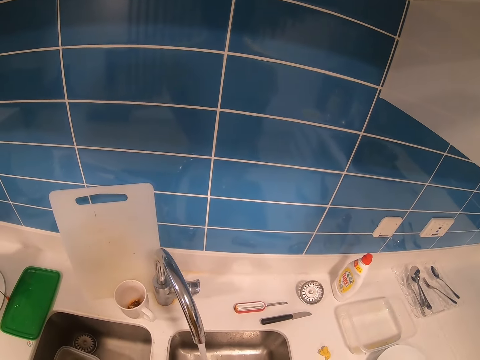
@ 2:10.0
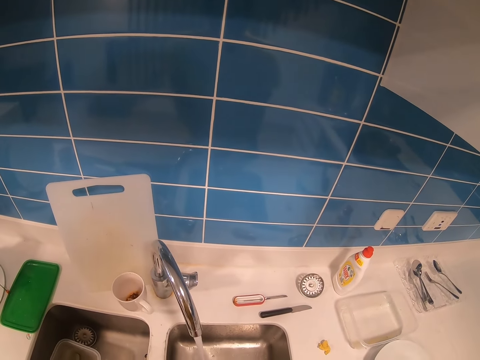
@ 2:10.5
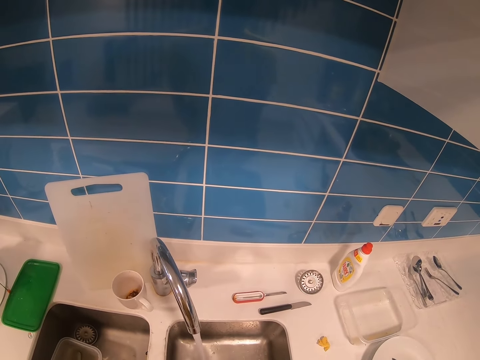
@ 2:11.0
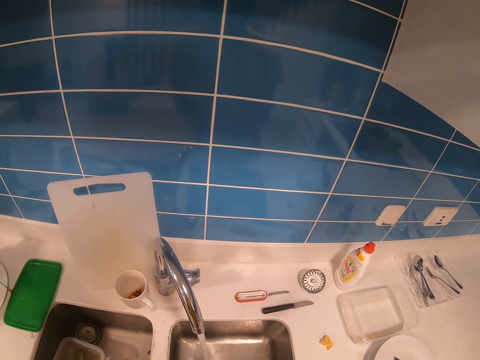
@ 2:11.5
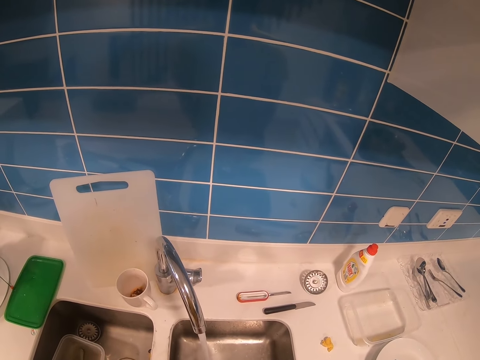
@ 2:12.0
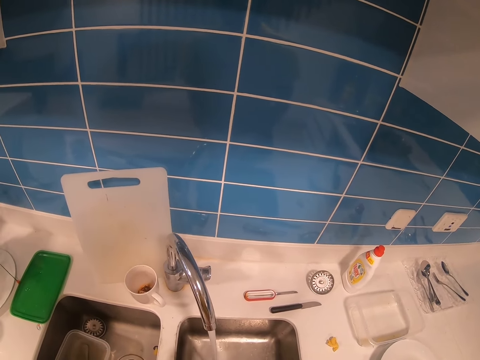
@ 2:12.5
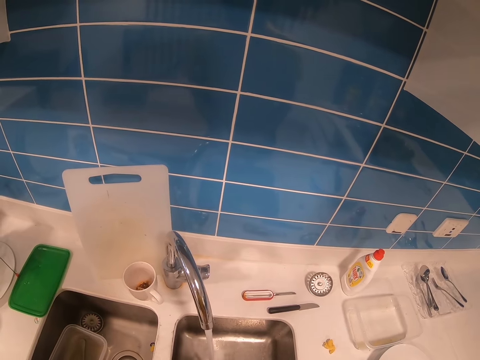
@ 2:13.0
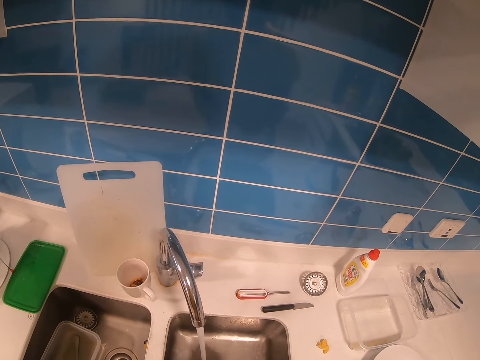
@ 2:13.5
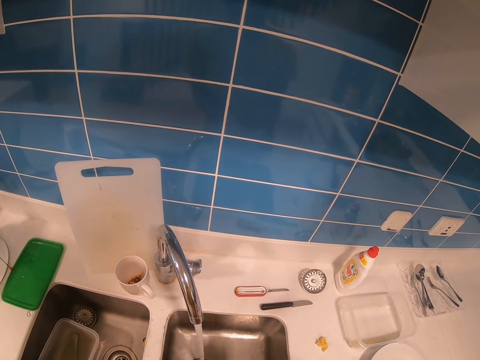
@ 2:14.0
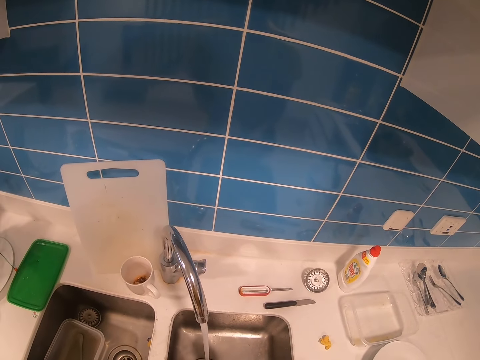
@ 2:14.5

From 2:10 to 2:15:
The camera wearer washes the fork spoon.

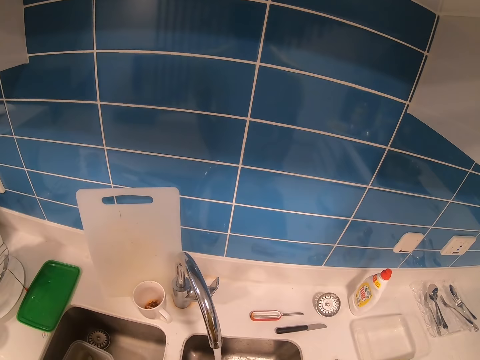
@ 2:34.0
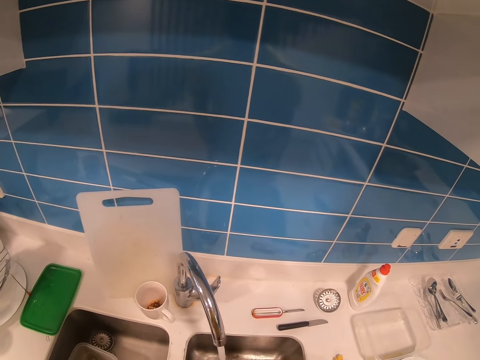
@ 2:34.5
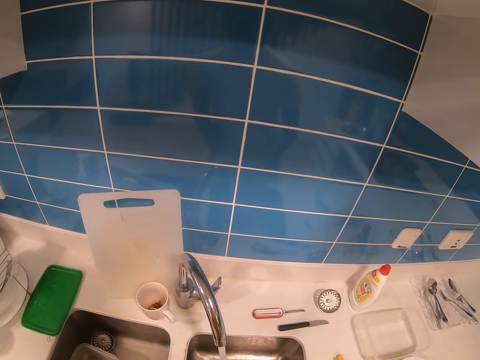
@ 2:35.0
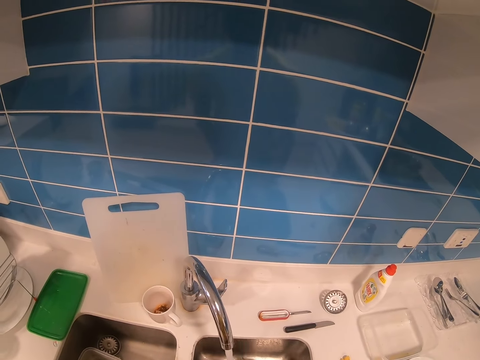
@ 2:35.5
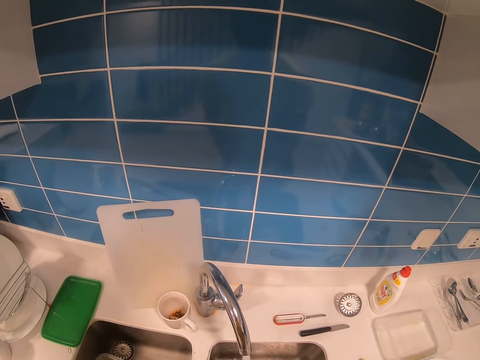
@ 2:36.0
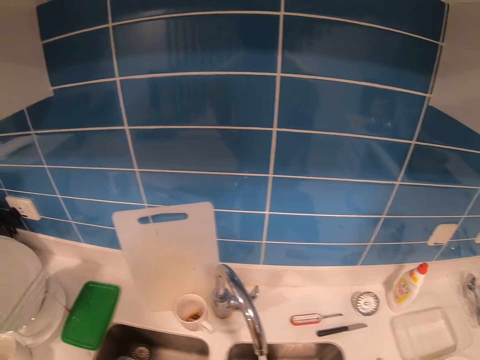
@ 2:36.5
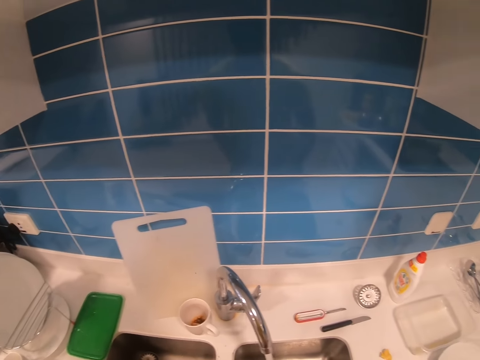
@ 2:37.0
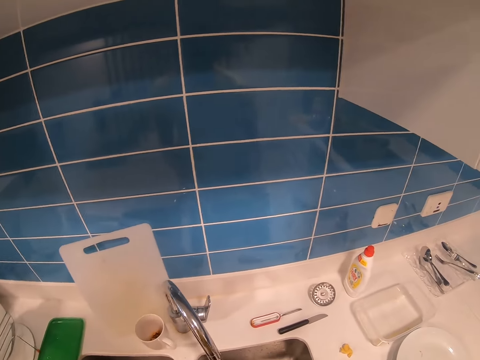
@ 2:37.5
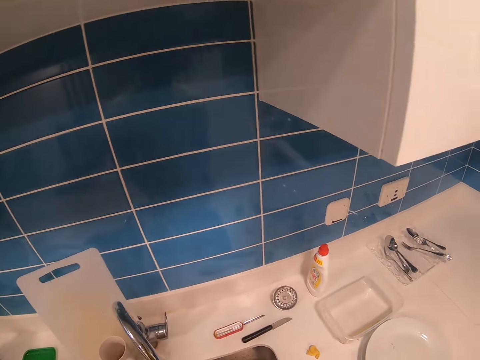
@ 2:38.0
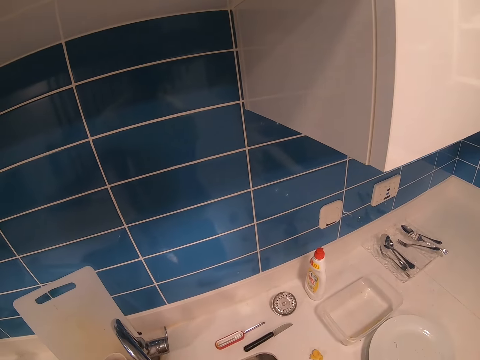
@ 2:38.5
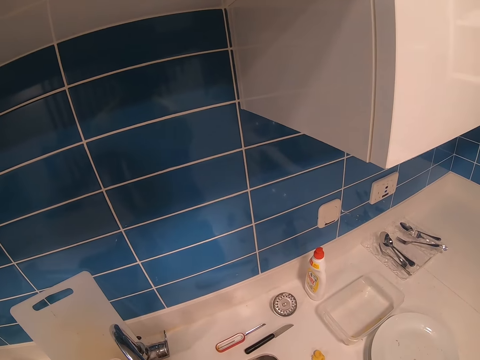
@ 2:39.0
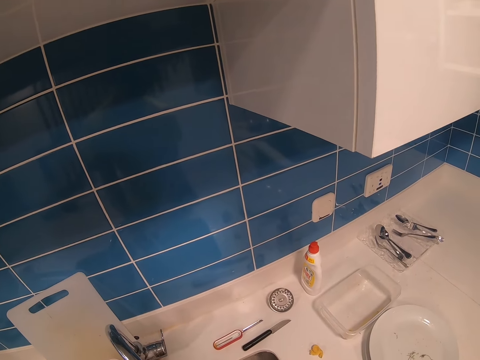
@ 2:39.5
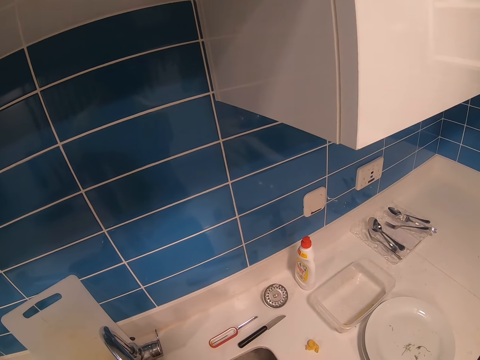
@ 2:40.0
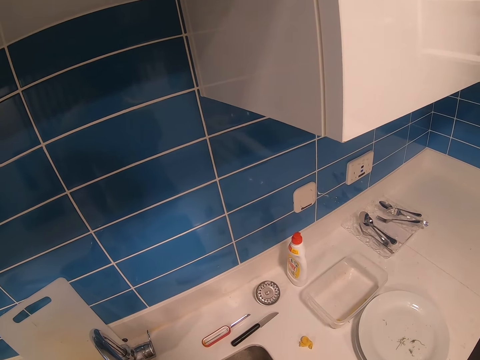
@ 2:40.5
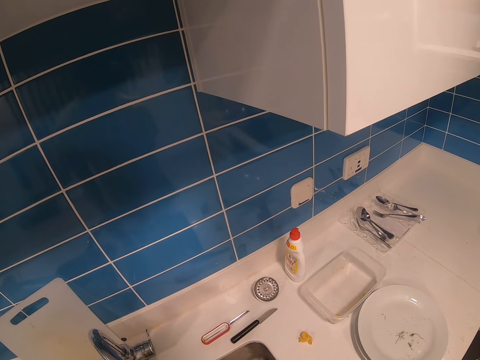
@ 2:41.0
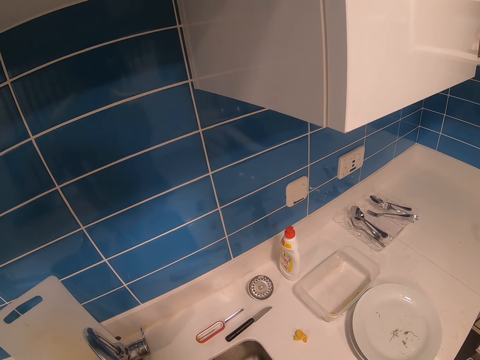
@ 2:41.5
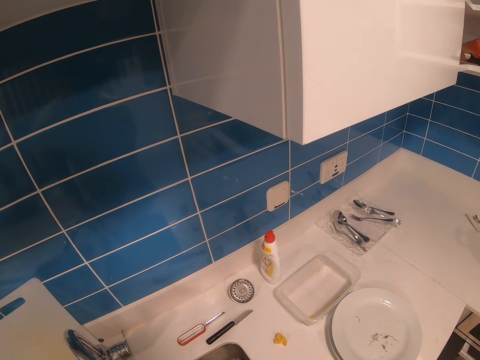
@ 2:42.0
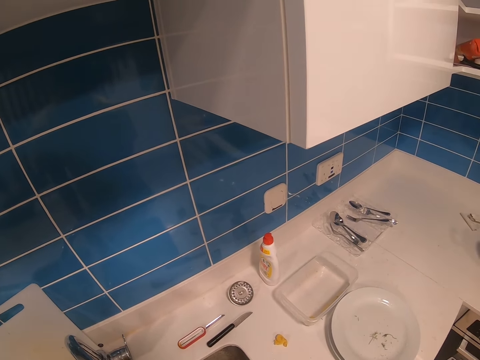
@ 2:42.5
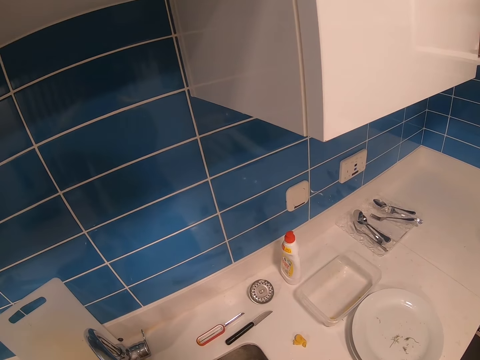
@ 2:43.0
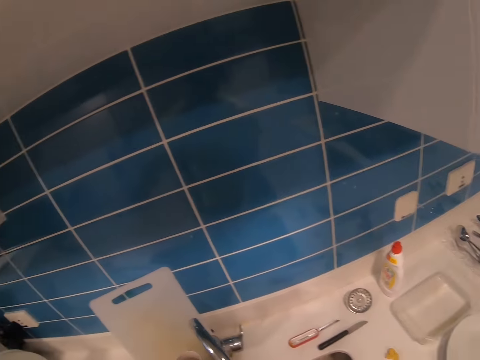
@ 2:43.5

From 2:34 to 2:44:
The camera wearer washes the utensils.

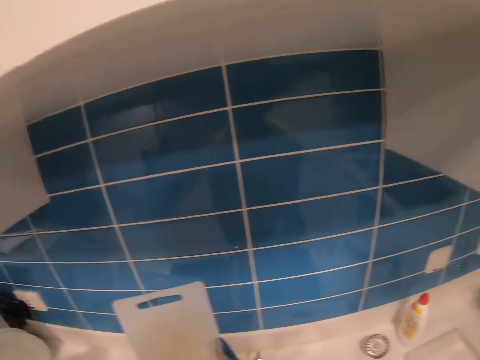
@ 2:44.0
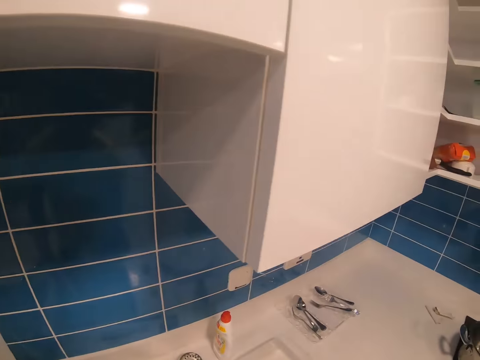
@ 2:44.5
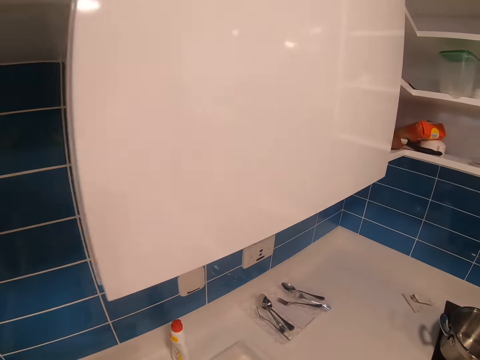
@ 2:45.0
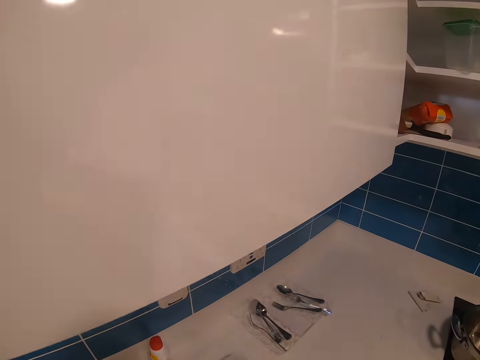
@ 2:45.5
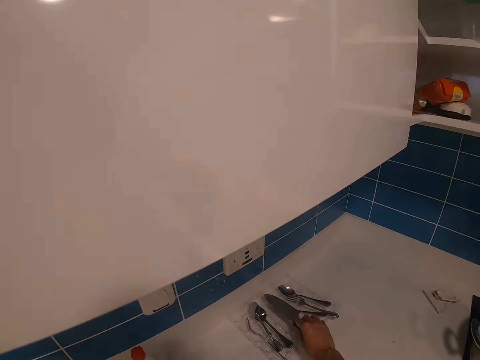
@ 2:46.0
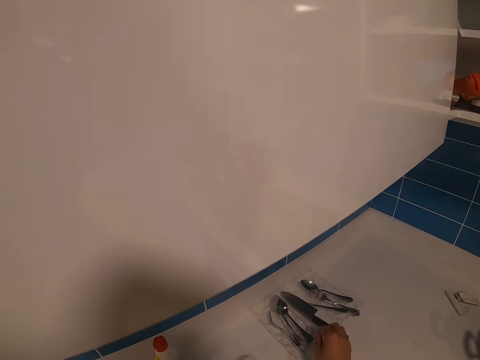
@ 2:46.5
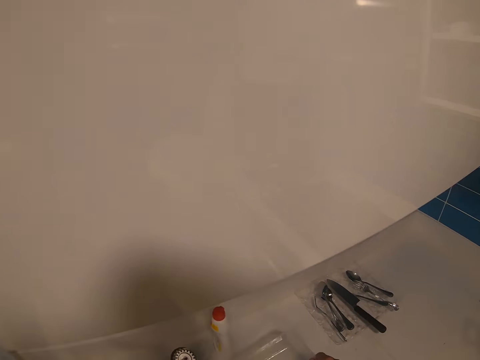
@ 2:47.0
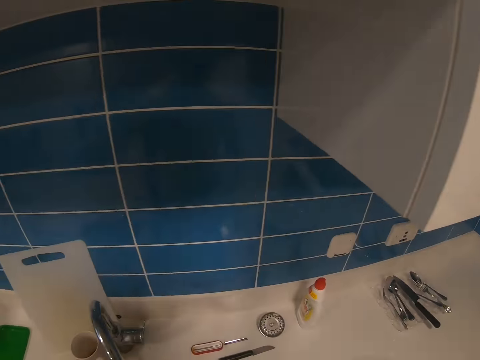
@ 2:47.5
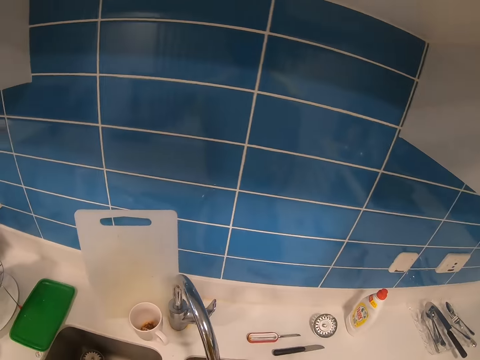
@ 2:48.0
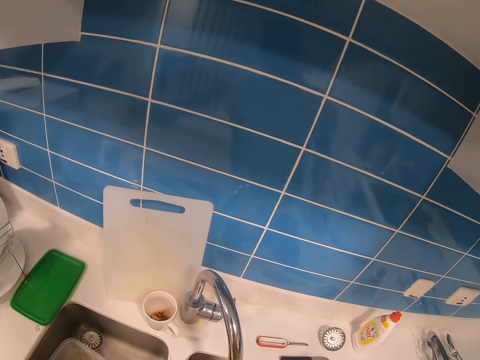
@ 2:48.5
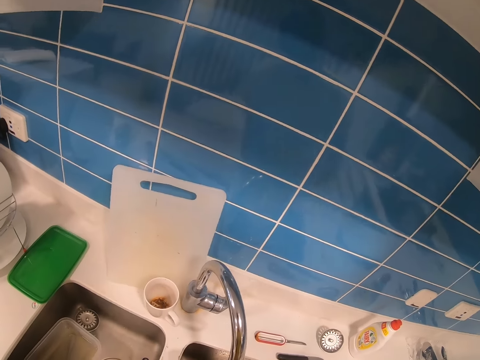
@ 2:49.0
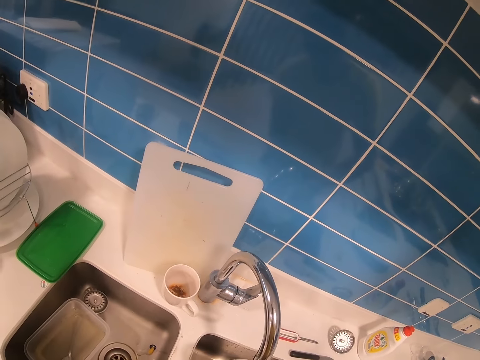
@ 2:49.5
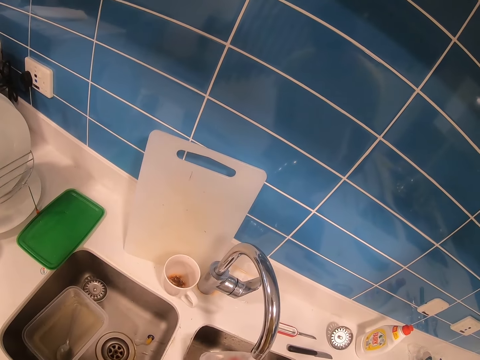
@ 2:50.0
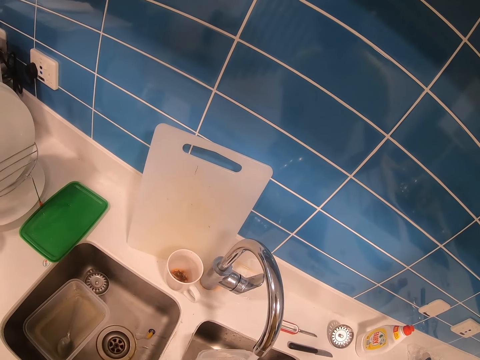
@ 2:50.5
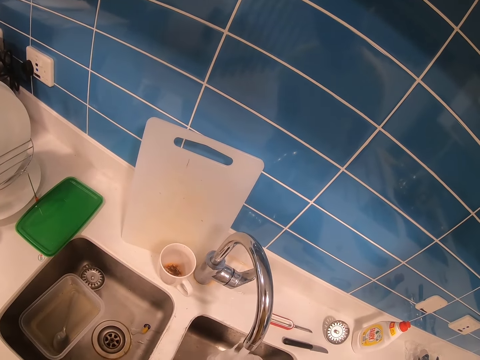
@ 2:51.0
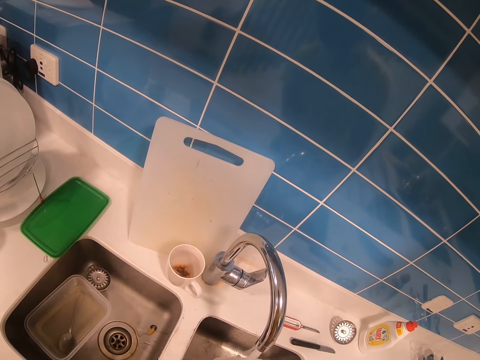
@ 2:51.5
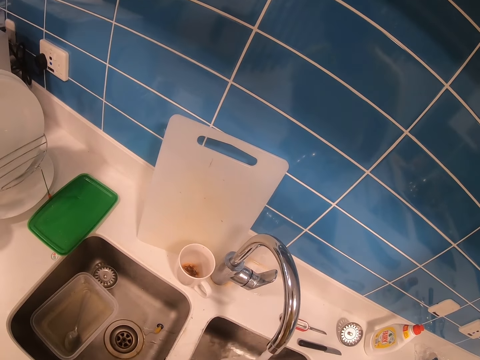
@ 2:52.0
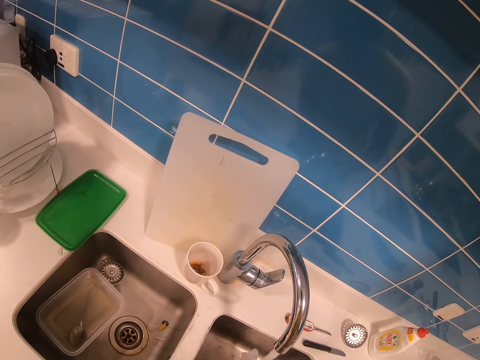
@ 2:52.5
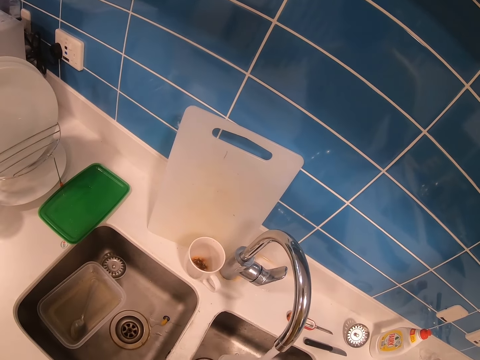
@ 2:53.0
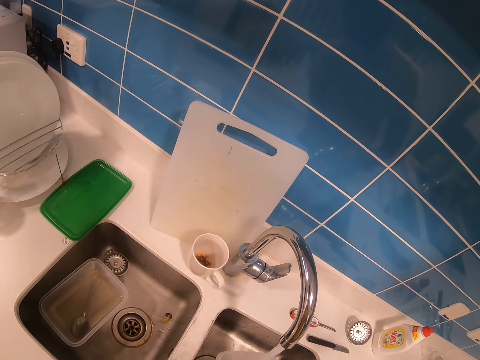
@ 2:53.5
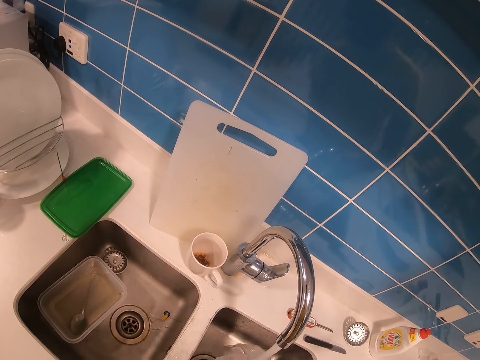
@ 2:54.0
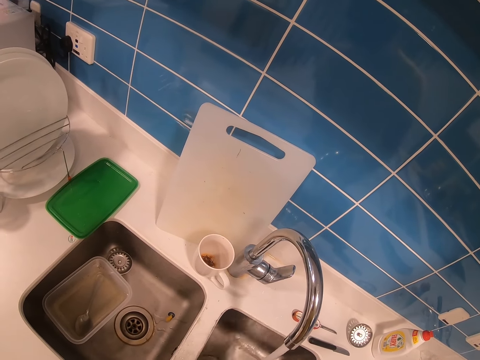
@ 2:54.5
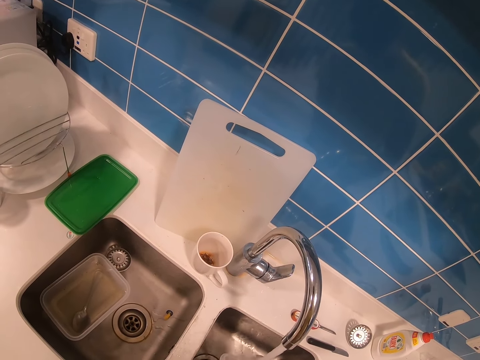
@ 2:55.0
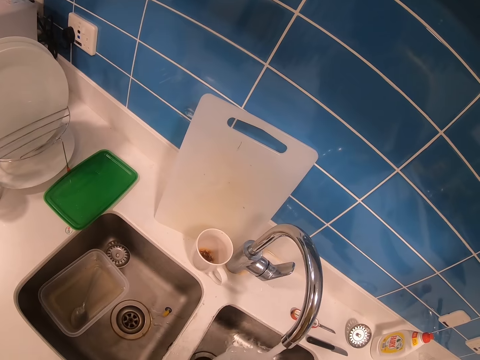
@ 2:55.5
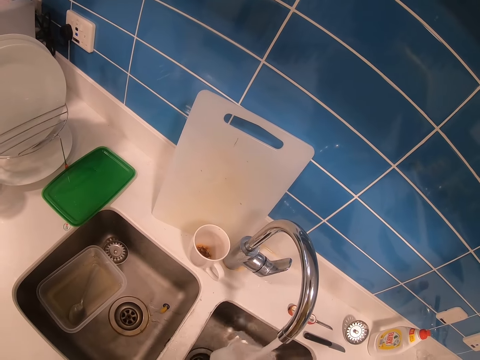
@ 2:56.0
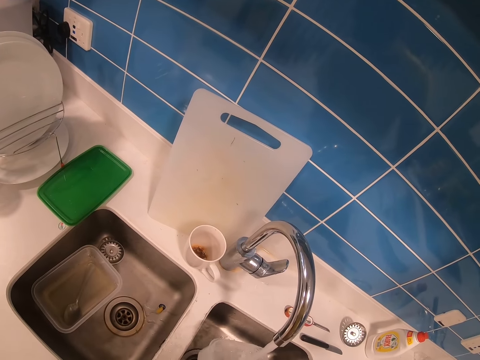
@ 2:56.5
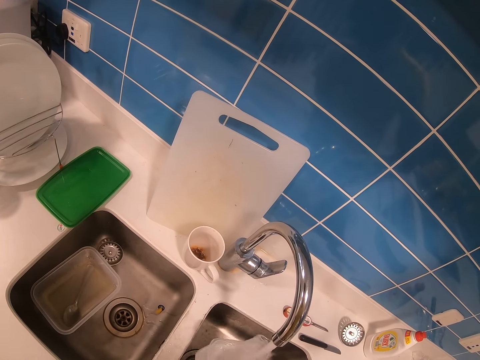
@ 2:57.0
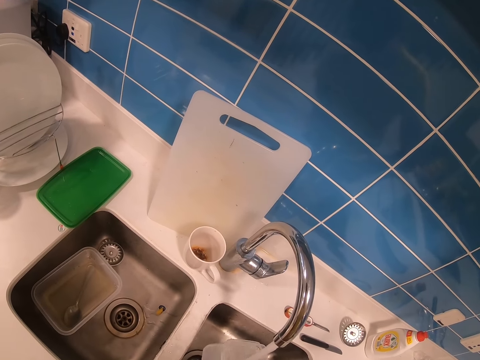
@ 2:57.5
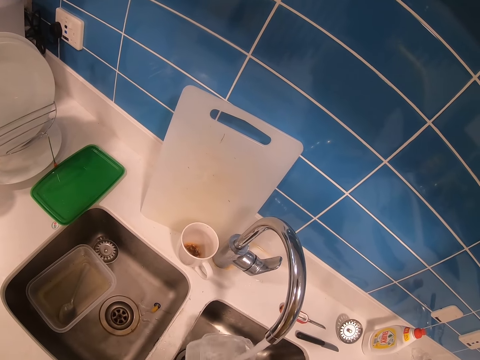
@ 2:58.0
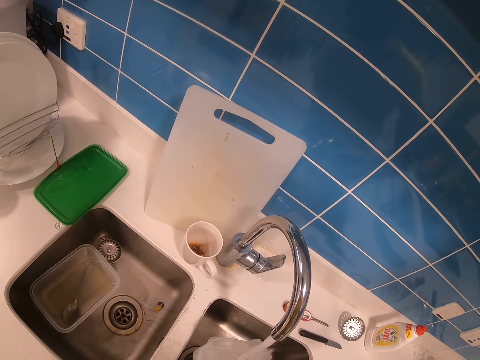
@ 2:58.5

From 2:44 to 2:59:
The camera wearer places a knife on the table. They wash a container. They look around.
